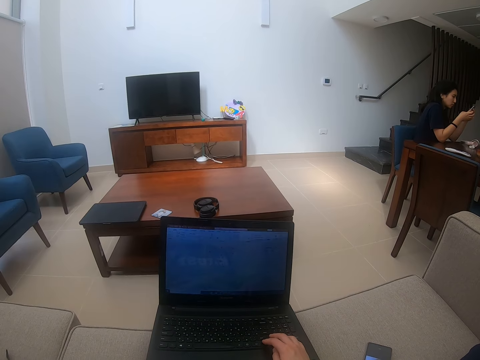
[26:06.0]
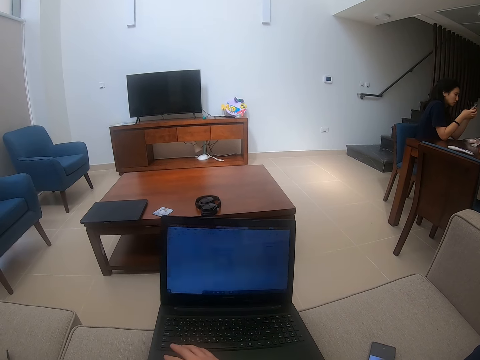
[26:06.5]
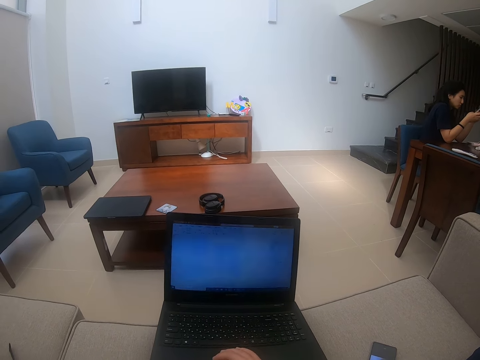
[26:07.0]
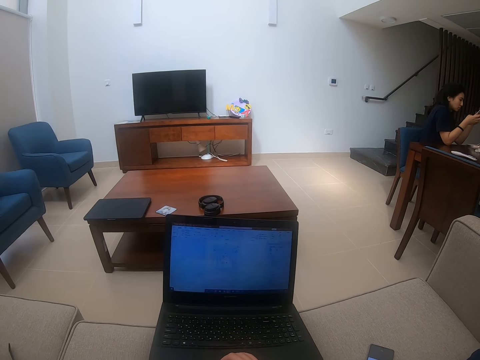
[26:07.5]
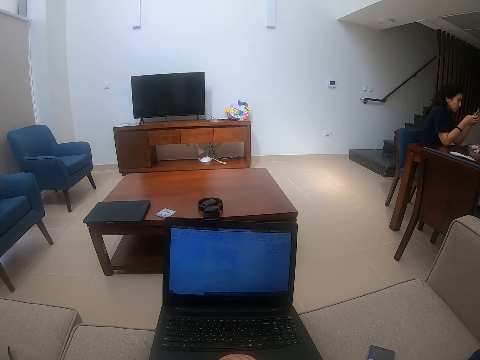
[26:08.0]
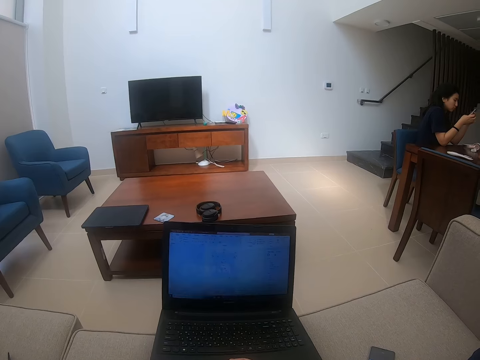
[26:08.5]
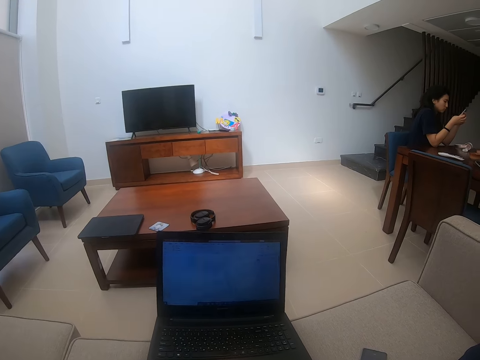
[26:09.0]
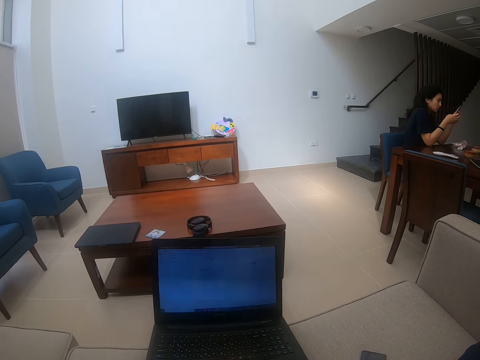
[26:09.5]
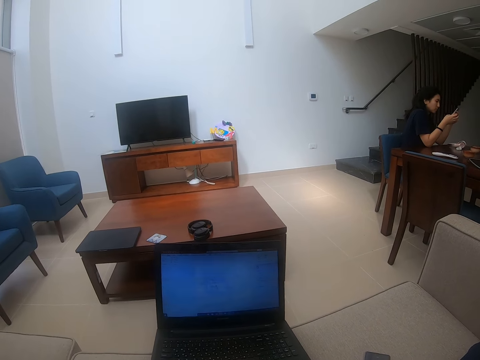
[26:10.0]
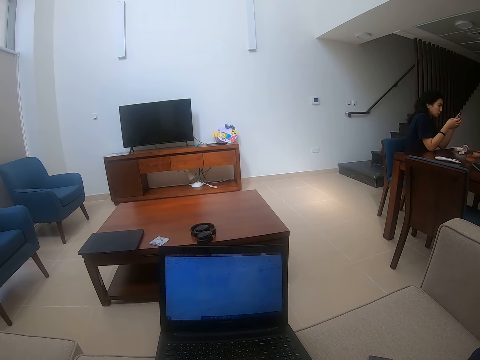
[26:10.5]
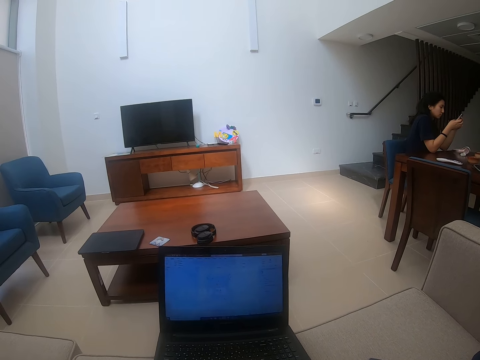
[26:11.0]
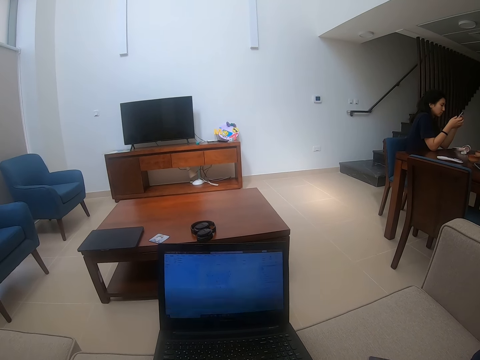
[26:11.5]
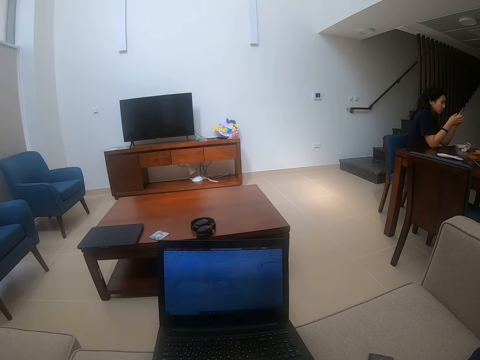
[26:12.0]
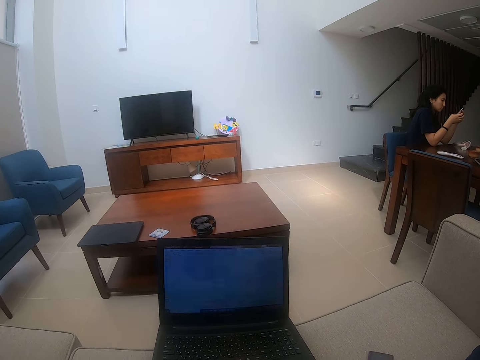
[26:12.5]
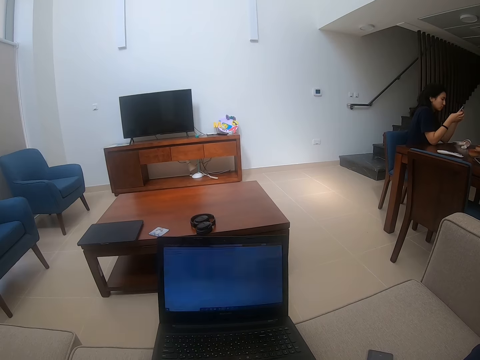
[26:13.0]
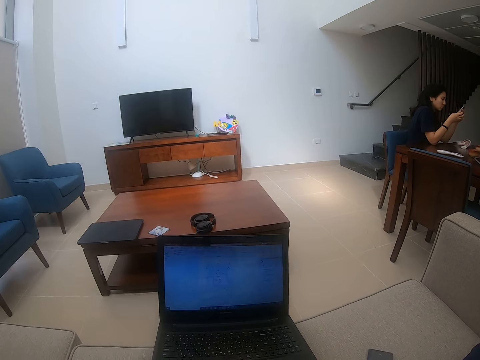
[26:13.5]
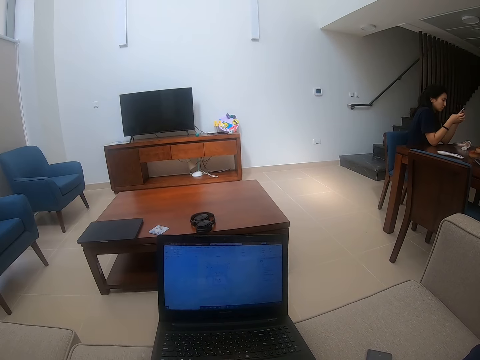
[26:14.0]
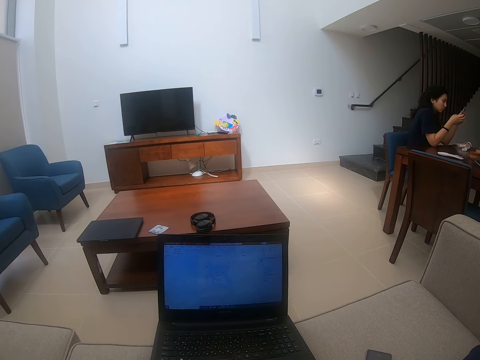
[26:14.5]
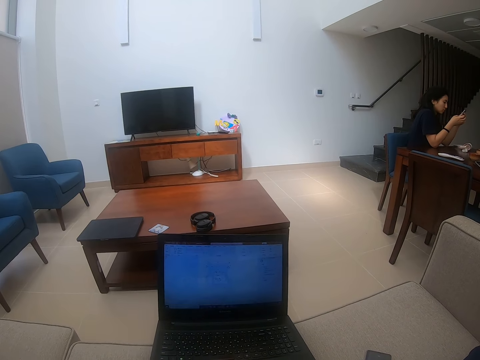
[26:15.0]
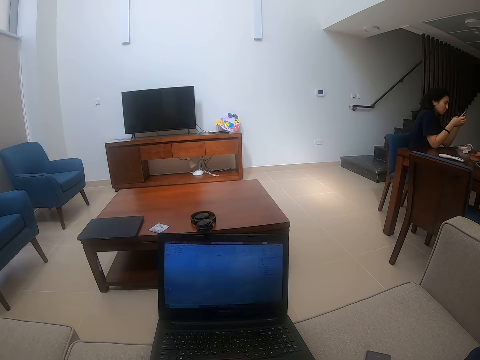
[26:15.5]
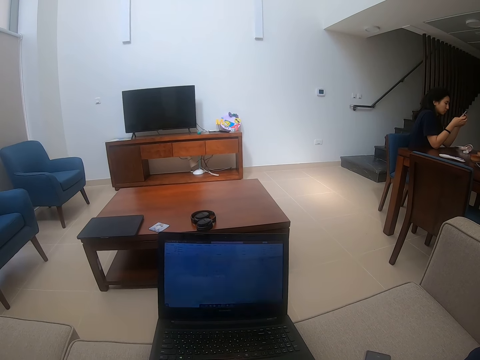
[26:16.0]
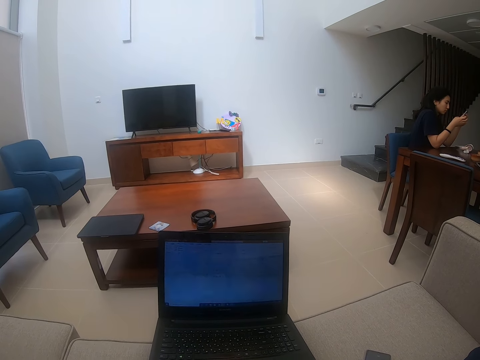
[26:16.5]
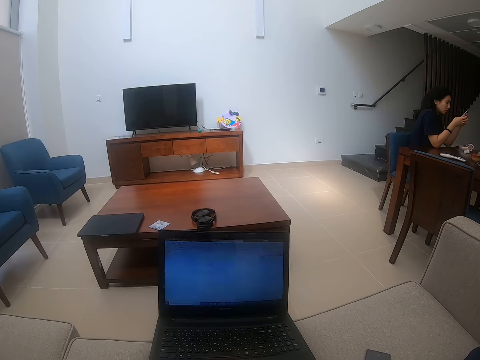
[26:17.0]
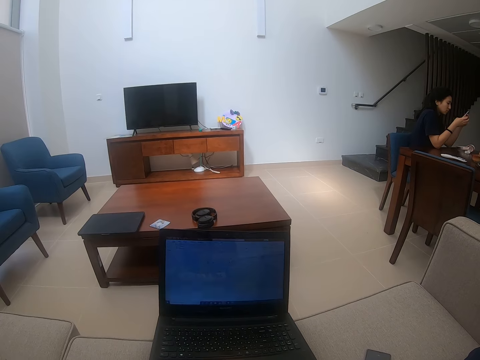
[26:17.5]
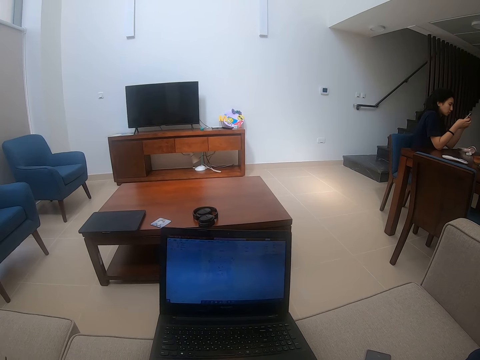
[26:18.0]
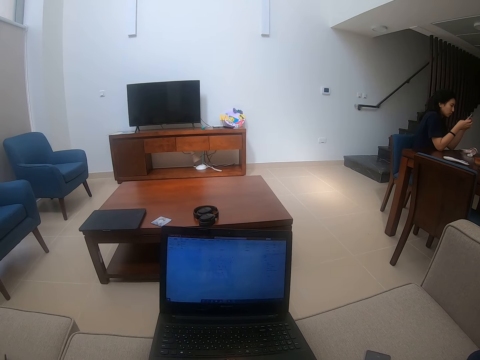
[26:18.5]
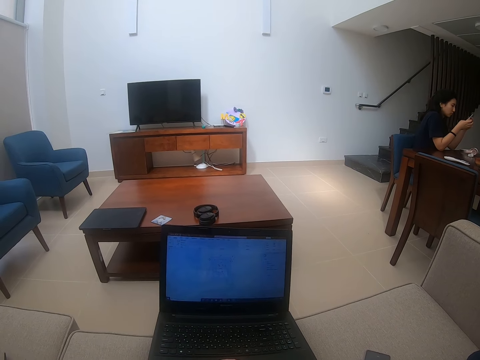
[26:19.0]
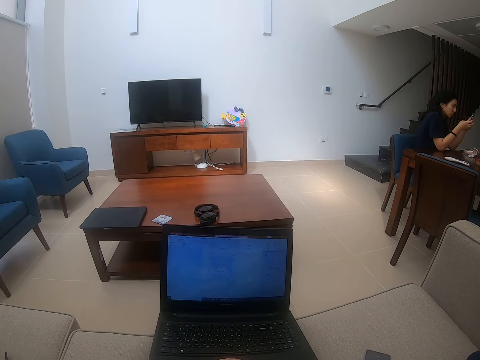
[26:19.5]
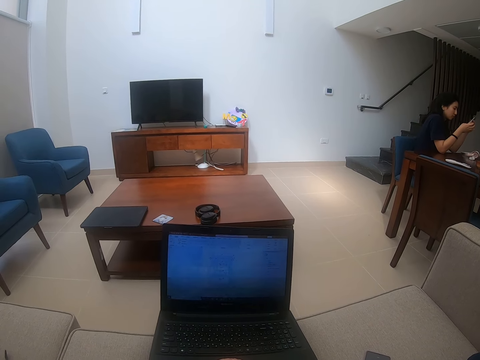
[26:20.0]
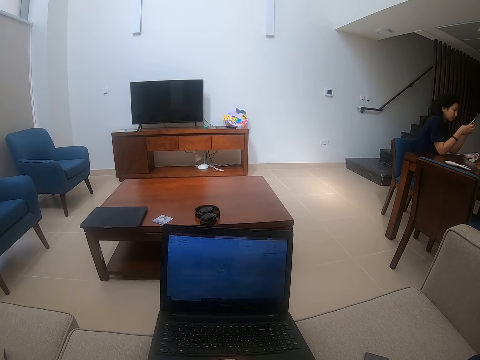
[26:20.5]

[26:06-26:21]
The camera wearer scrolls on the laptop.

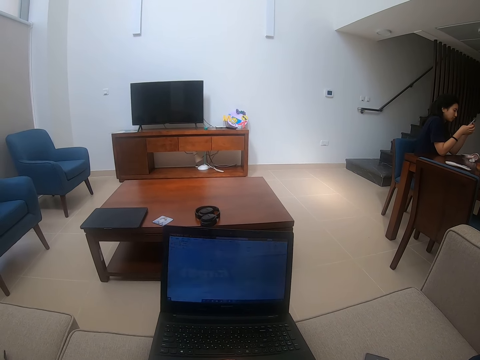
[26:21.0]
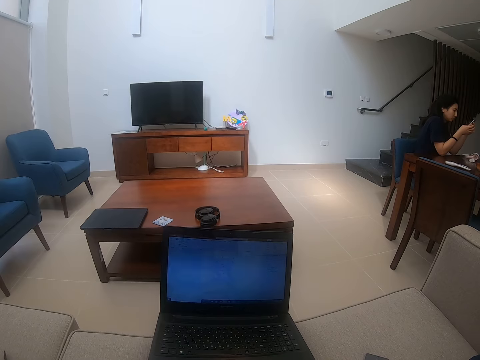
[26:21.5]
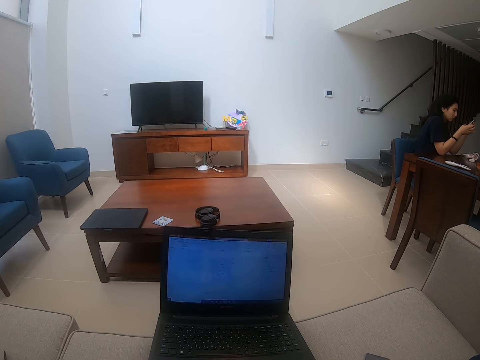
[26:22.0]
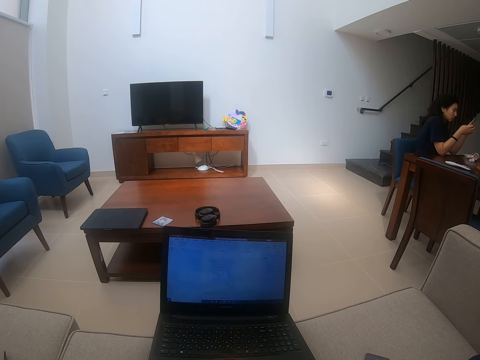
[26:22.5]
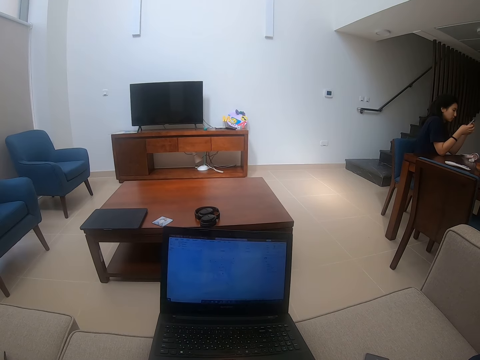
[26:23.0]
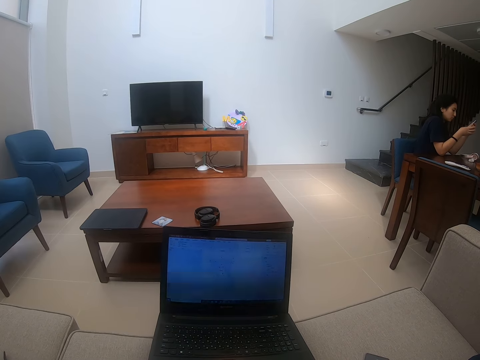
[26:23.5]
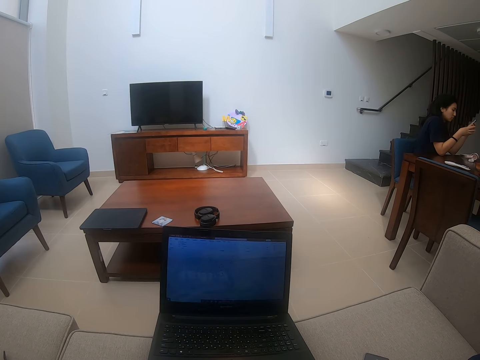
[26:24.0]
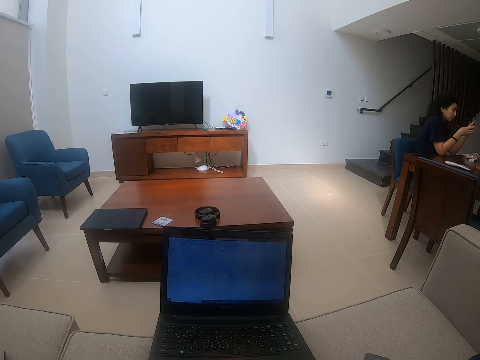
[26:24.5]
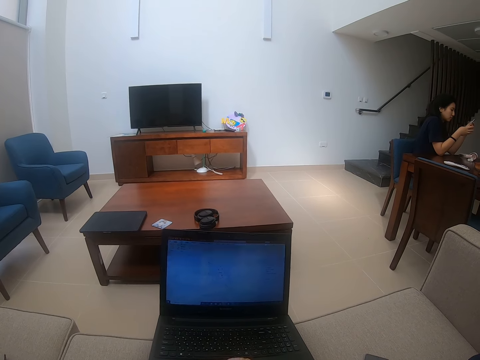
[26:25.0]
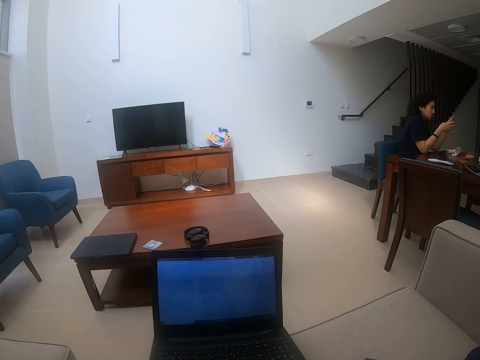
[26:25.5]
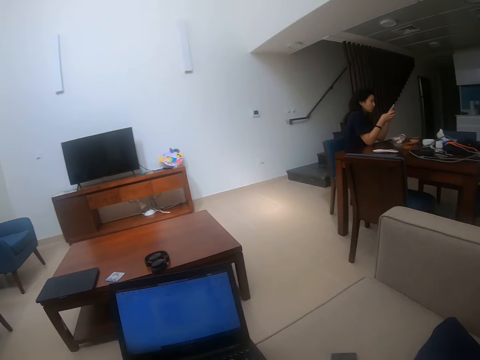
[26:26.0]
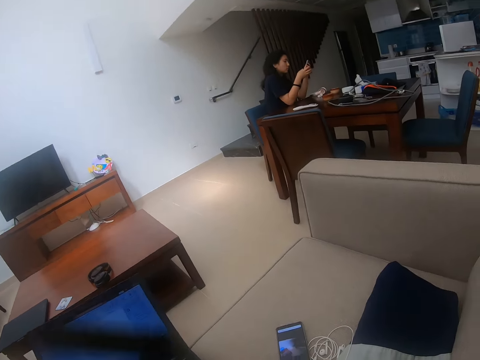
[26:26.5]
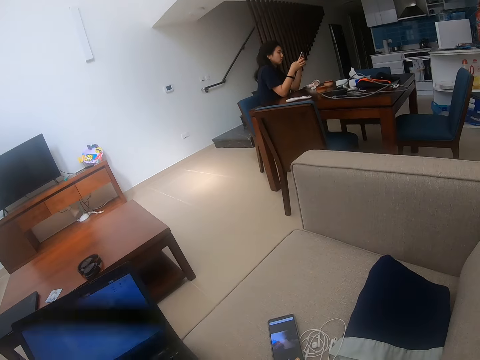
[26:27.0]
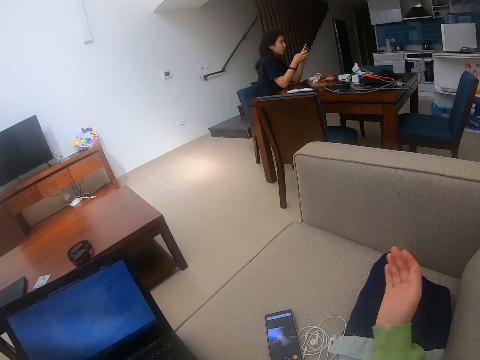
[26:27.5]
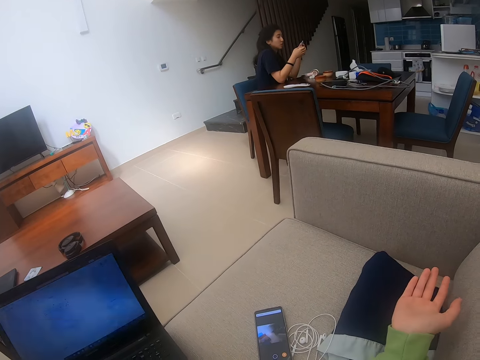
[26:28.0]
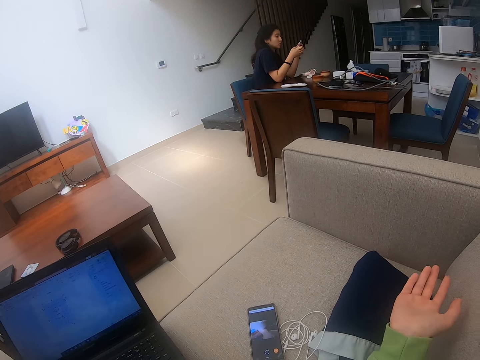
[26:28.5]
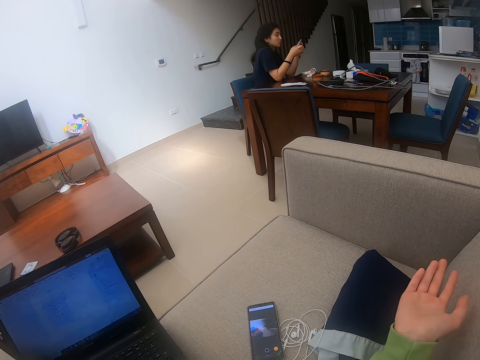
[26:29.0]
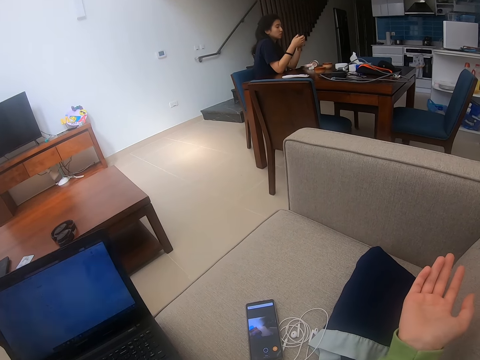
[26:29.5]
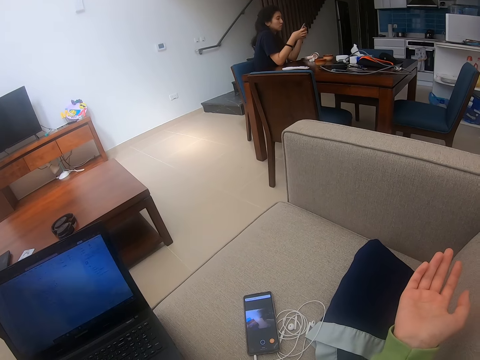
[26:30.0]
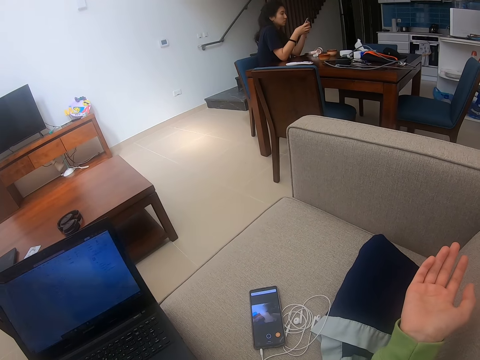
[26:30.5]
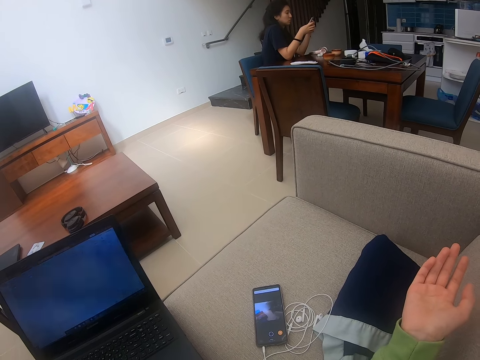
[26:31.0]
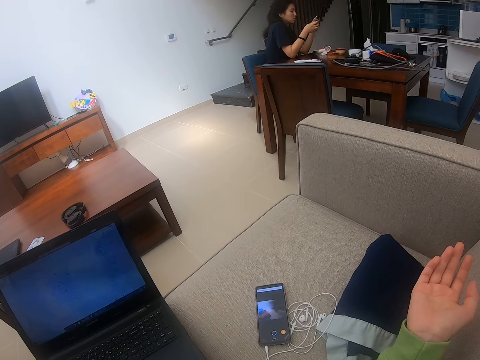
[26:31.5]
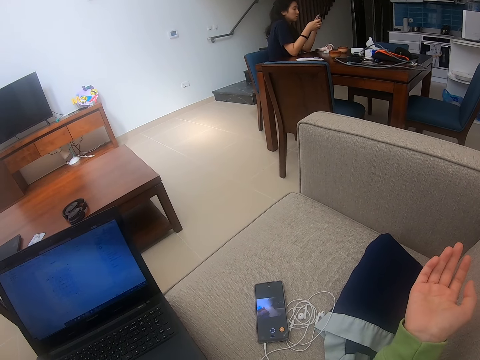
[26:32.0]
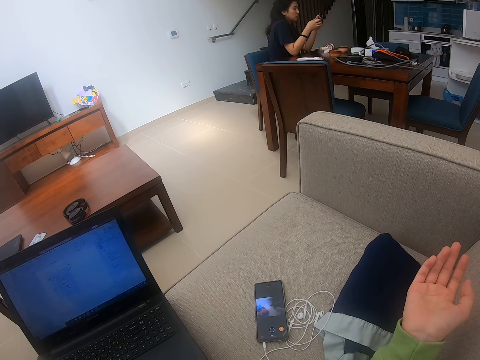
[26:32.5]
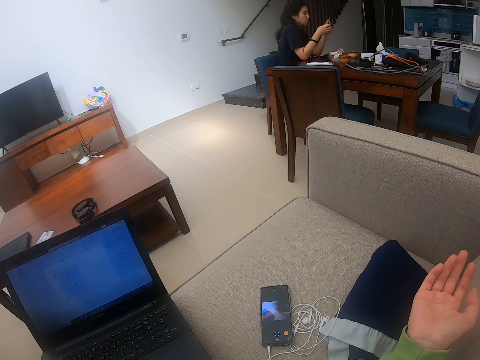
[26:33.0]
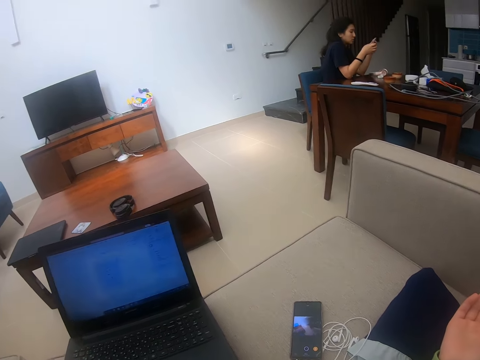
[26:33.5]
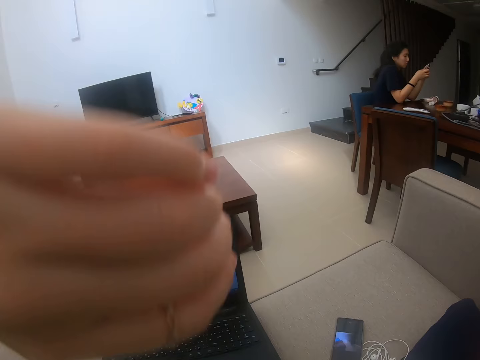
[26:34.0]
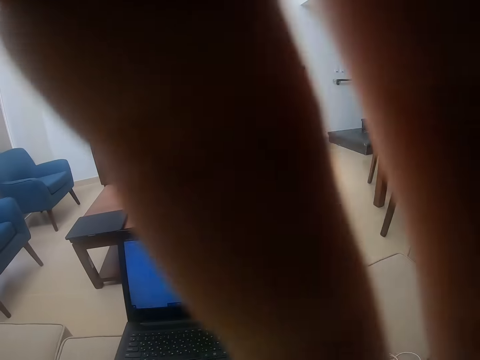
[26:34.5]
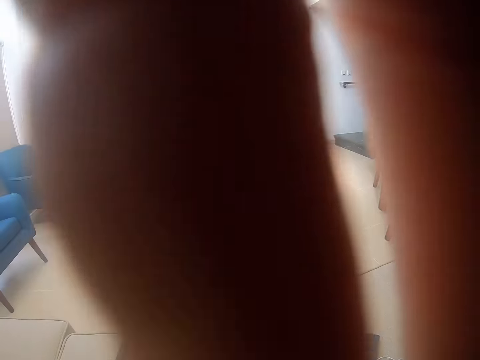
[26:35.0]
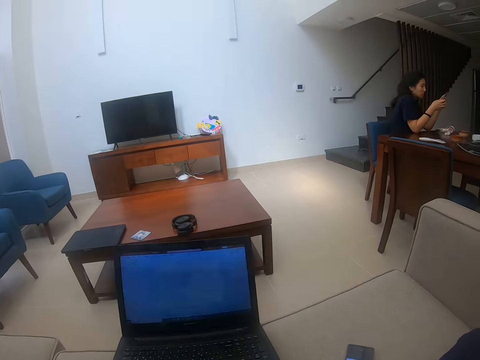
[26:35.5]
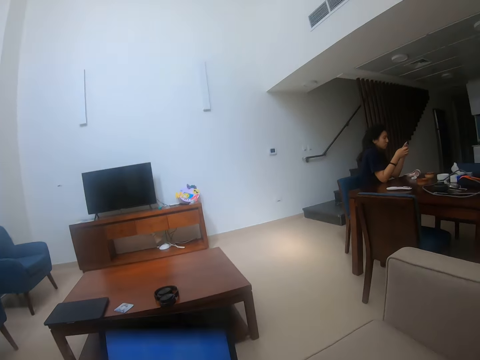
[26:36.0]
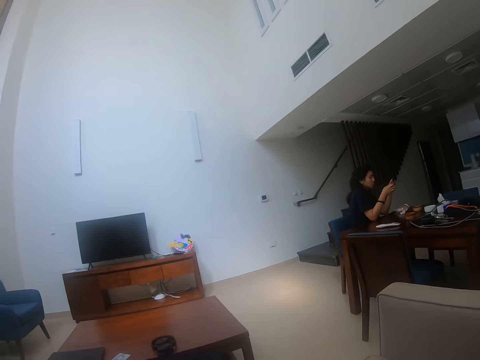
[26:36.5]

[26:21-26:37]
The camera wearer raises a hand while talking to someone. They look around the room. They touch the camera.
